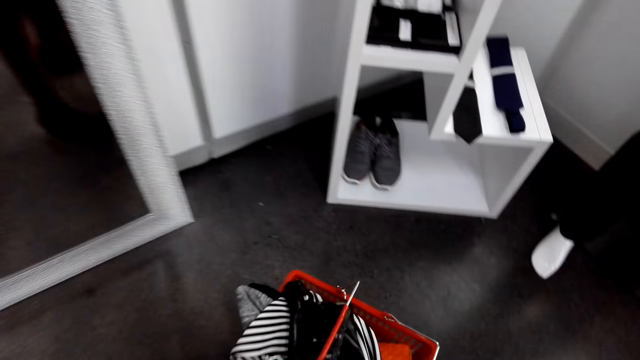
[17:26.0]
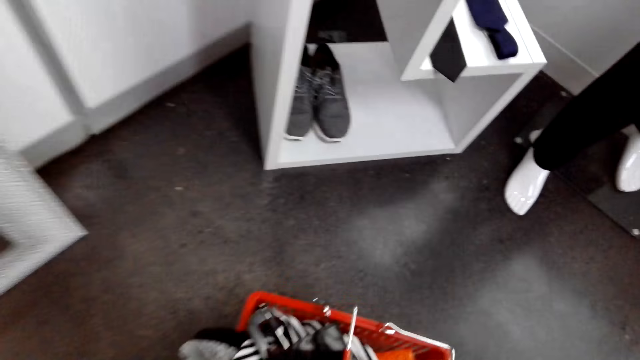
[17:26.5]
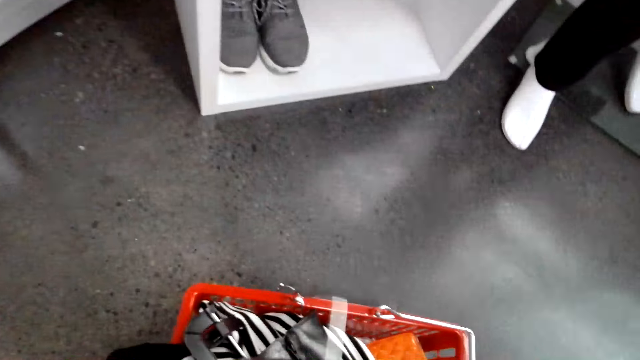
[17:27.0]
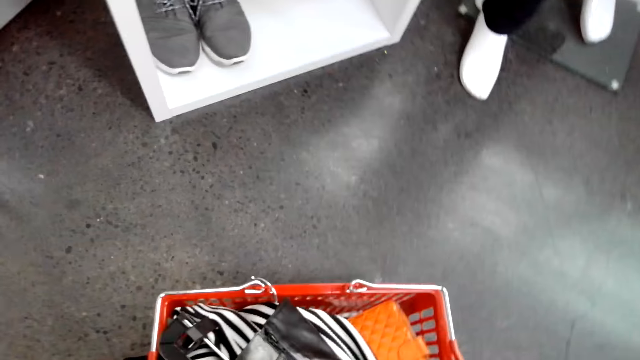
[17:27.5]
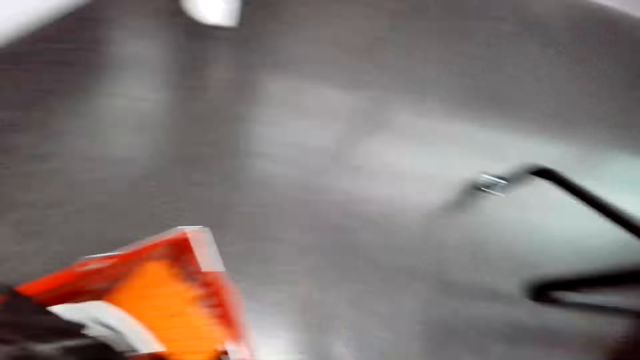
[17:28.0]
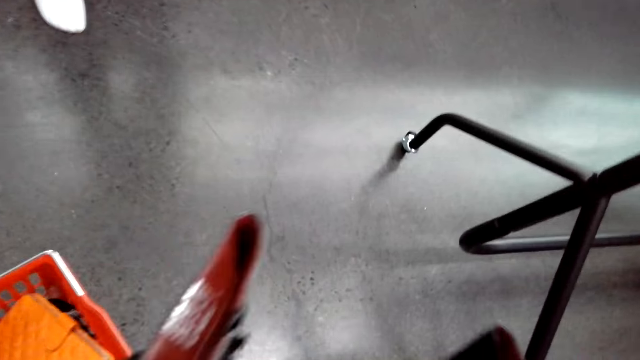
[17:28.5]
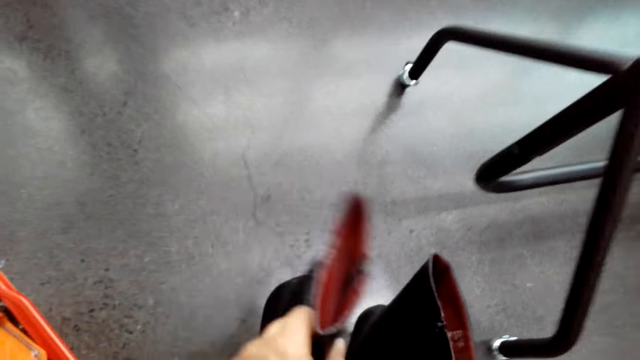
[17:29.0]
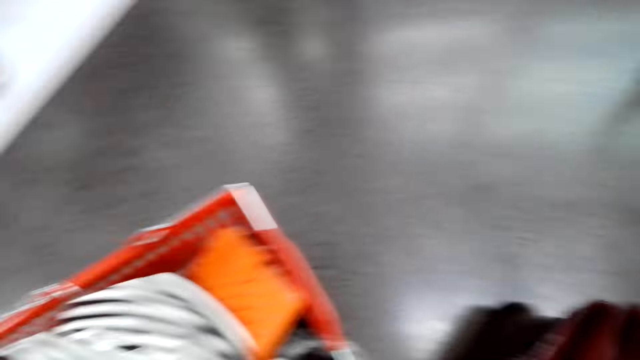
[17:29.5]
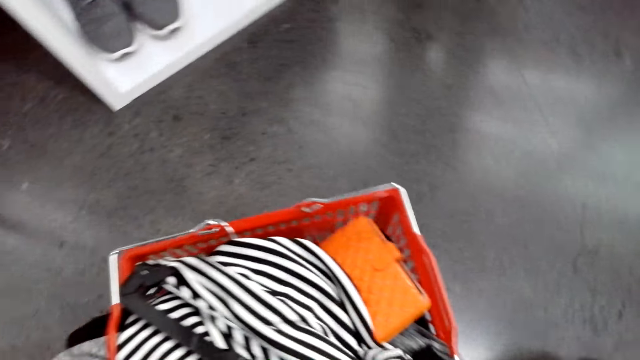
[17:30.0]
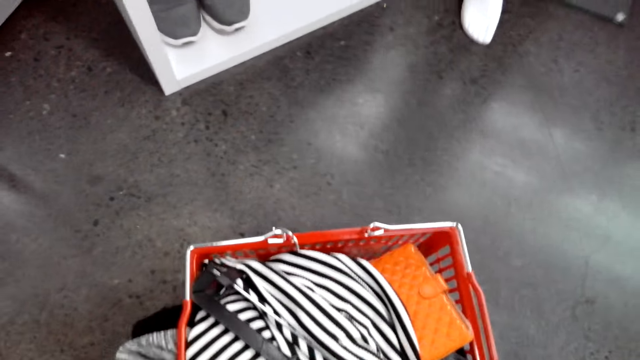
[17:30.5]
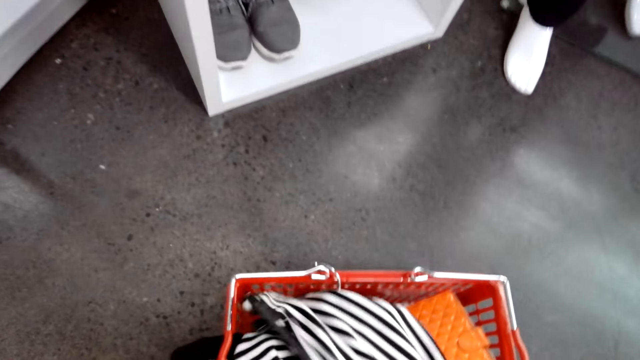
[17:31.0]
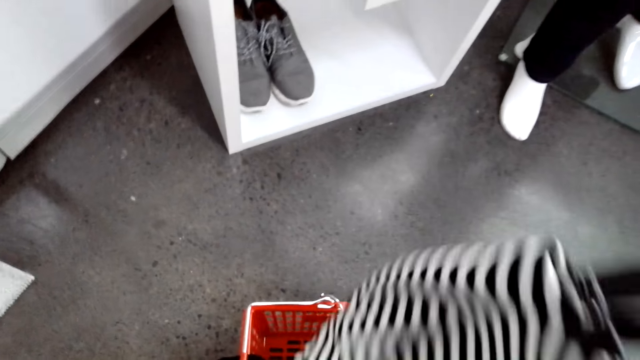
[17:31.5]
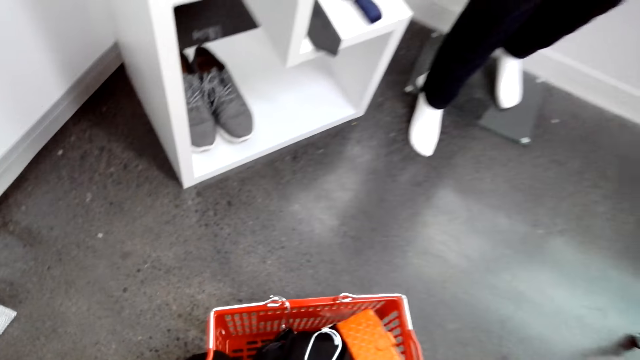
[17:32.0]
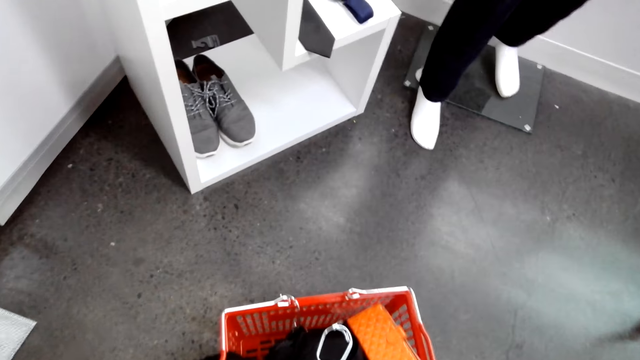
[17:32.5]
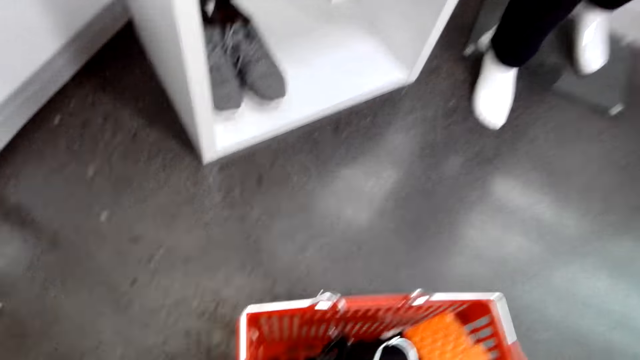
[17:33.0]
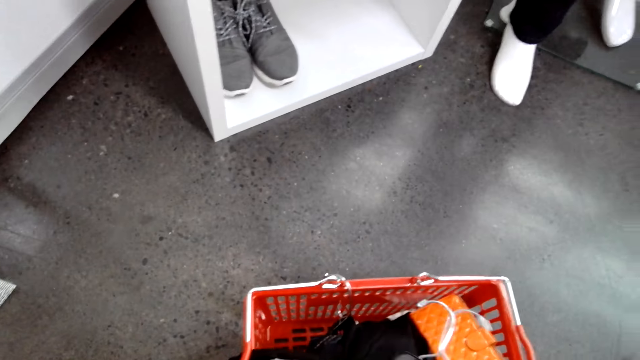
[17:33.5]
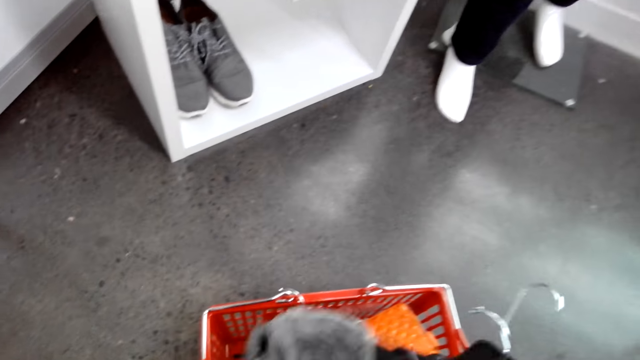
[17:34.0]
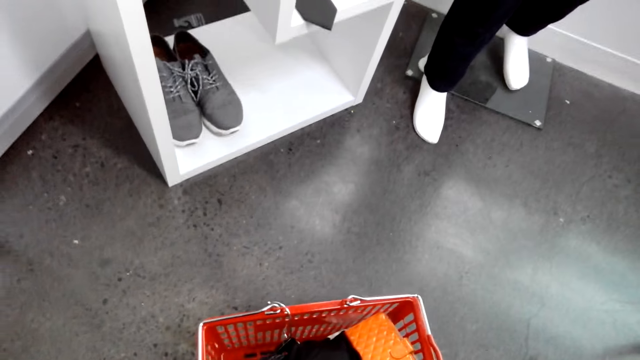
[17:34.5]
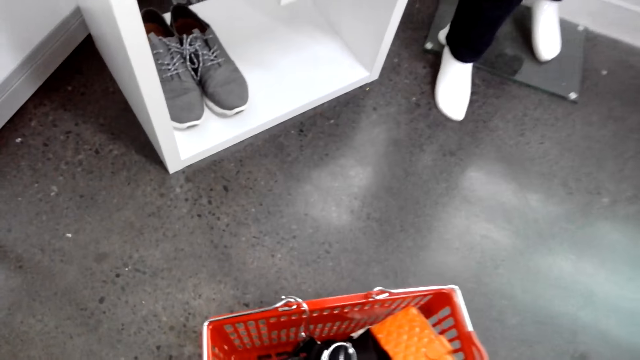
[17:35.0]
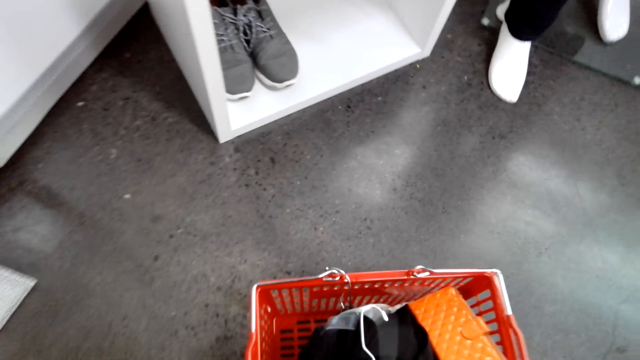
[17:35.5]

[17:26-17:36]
The camera wearer moves a shopping basket handle. They put clothes in a bucket. They put down boots on the floor. They pick clothes in the shopping basket.

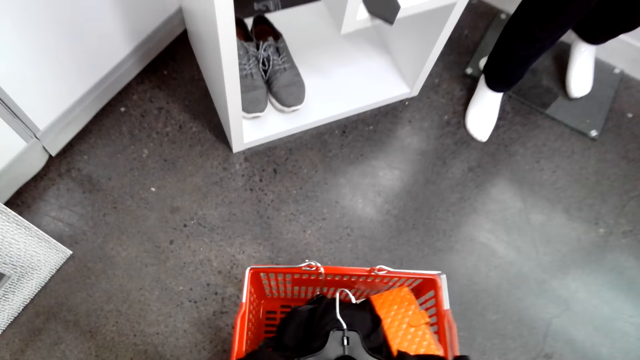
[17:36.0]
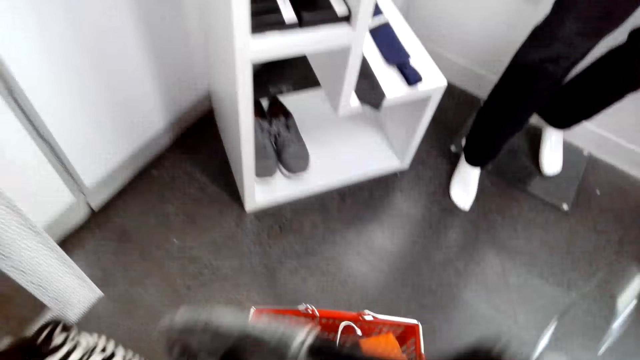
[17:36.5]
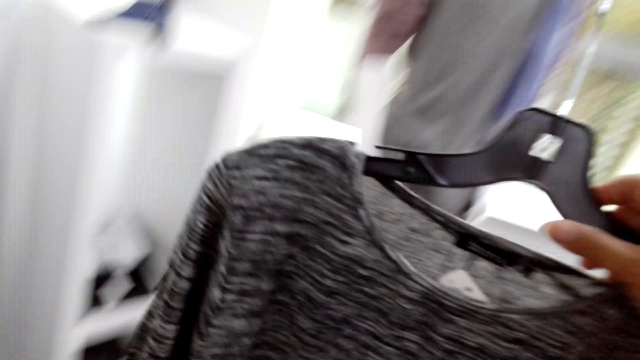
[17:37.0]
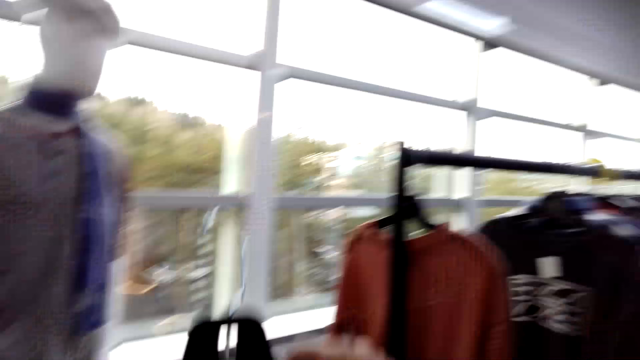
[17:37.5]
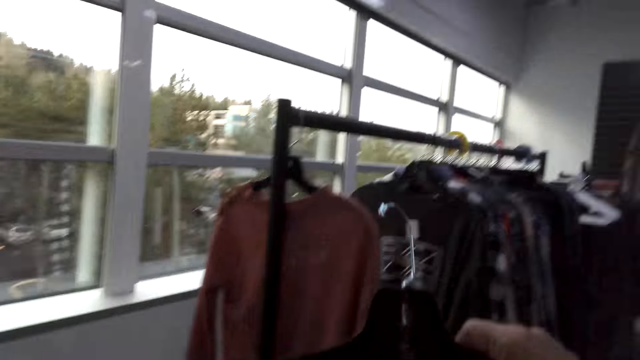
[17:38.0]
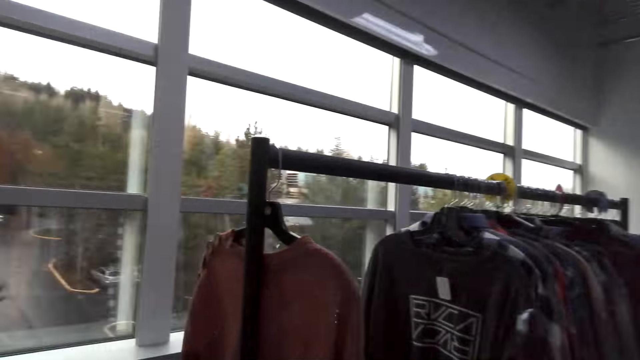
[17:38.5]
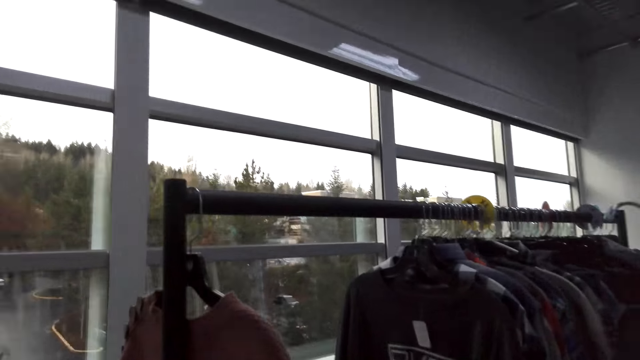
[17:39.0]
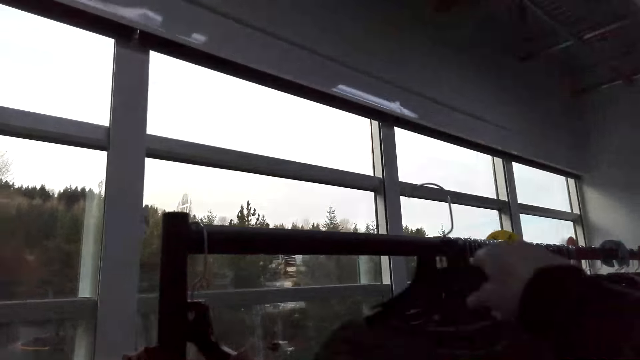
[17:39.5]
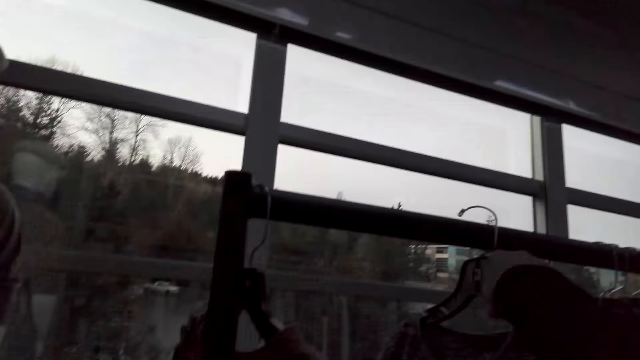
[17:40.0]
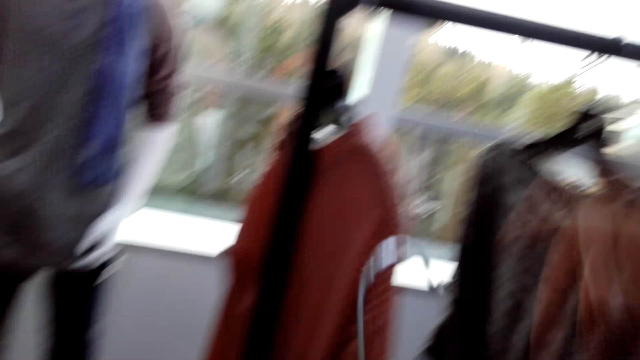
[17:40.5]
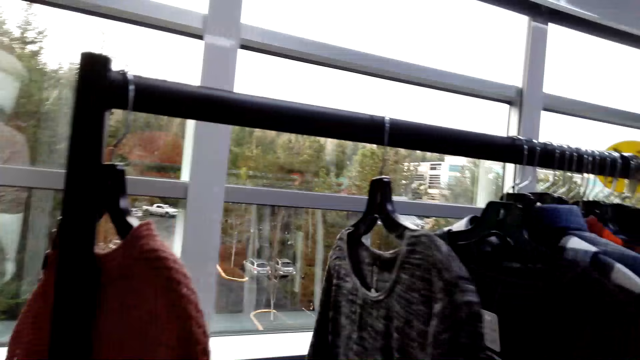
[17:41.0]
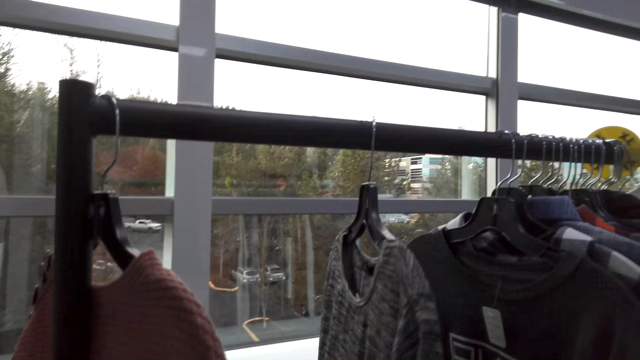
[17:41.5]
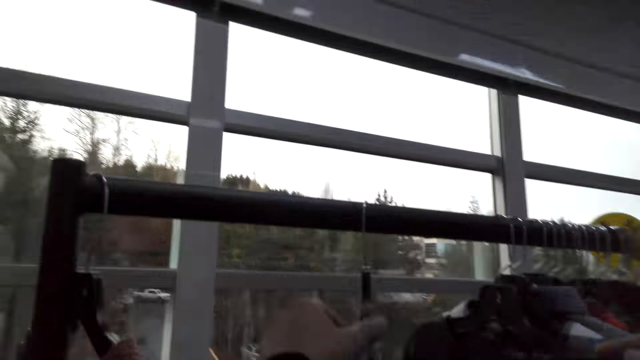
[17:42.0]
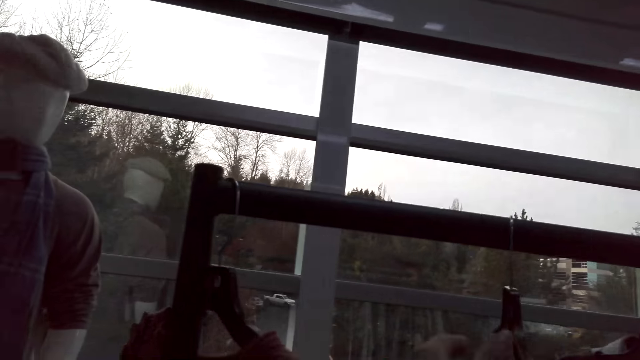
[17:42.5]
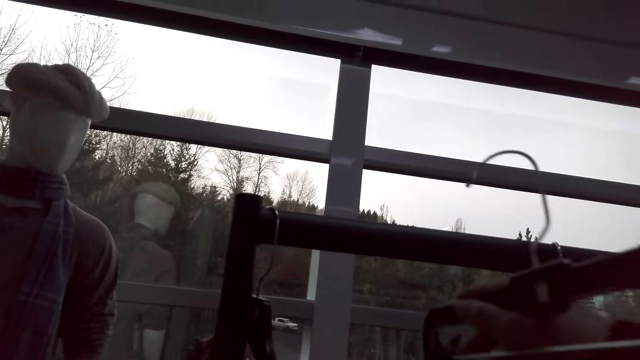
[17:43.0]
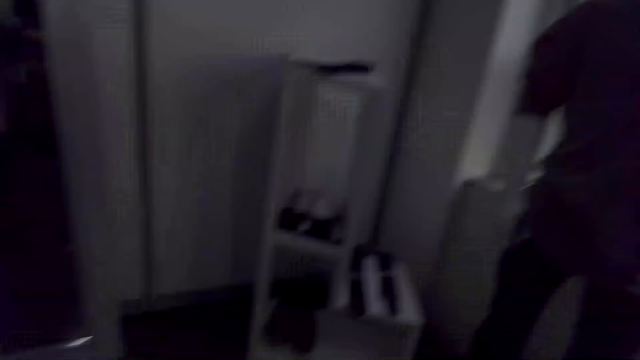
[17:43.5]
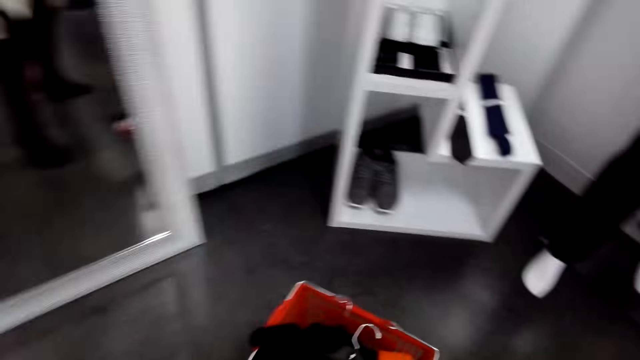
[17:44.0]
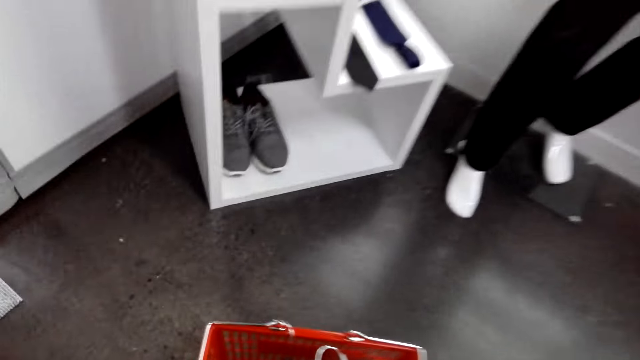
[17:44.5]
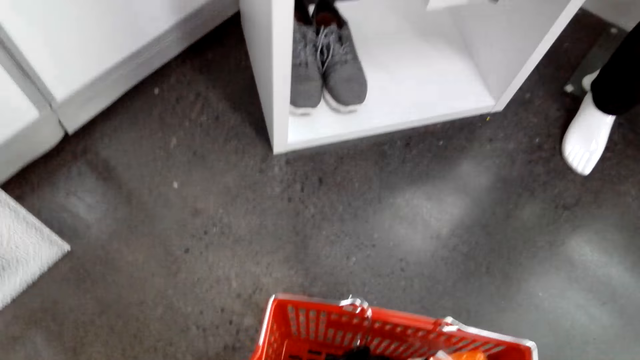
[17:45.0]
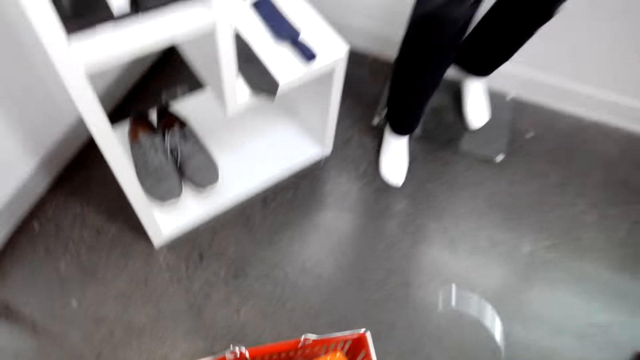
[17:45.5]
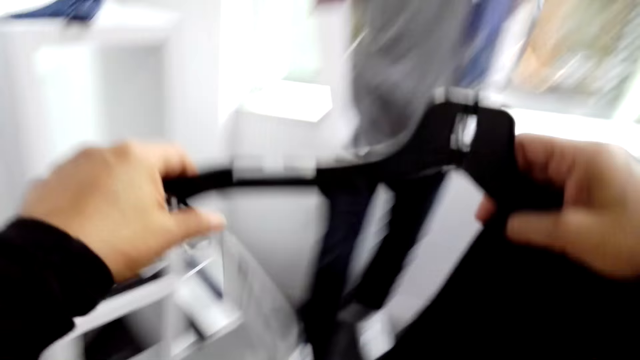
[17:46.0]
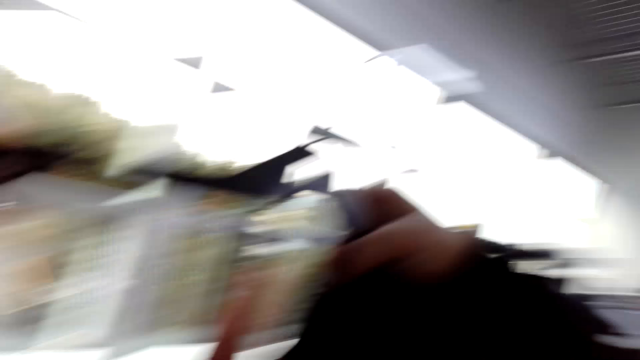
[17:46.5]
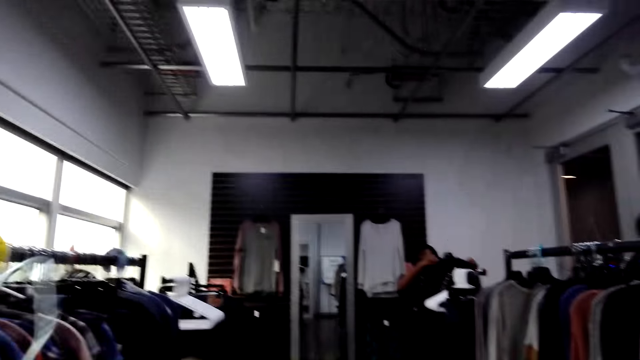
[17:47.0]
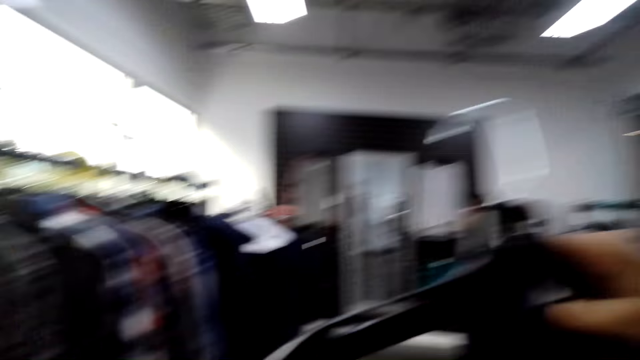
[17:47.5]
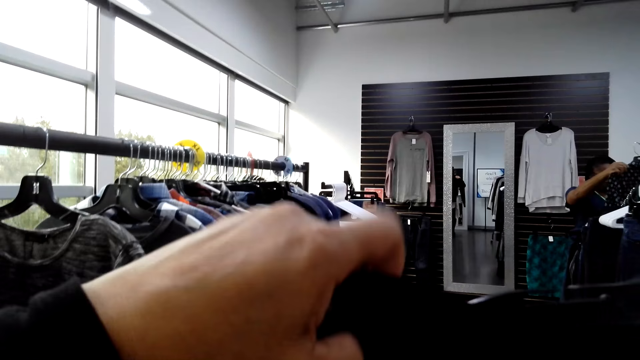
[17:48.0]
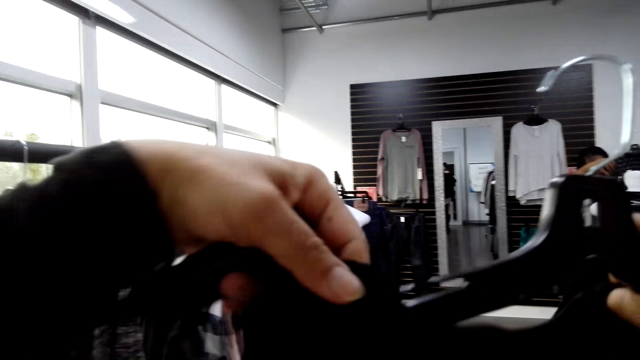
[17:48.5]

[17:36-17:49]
The camera wearer holds clothes up with a hand. They hang clothes on a hanger stand. They touch clothes on a line. They pick clothes in a shopping basket. They put clothes in a bucket. They put clothes on the line.
